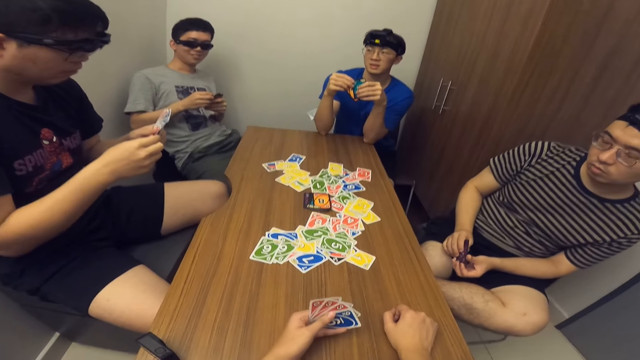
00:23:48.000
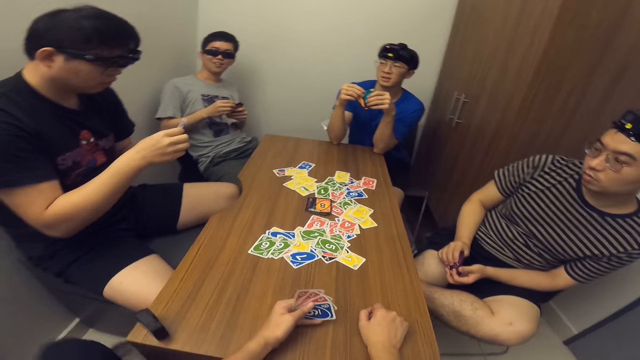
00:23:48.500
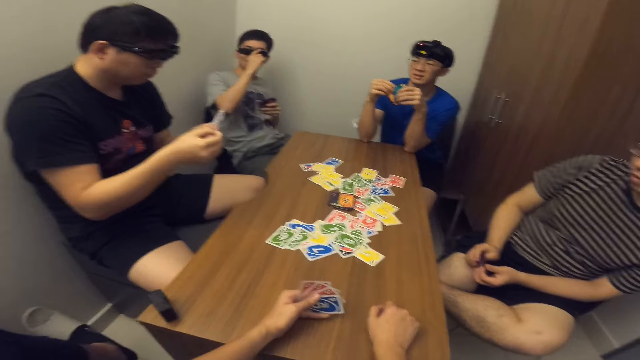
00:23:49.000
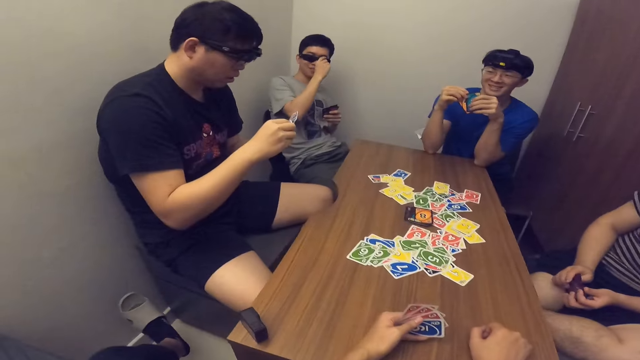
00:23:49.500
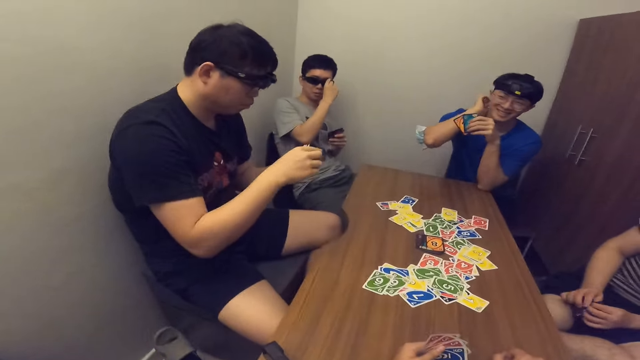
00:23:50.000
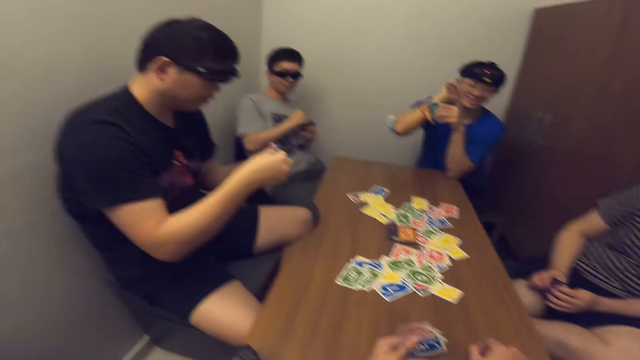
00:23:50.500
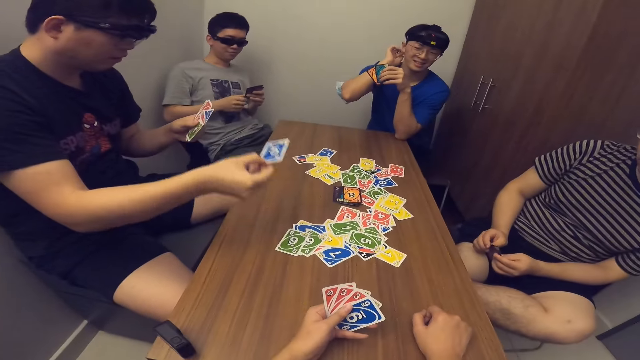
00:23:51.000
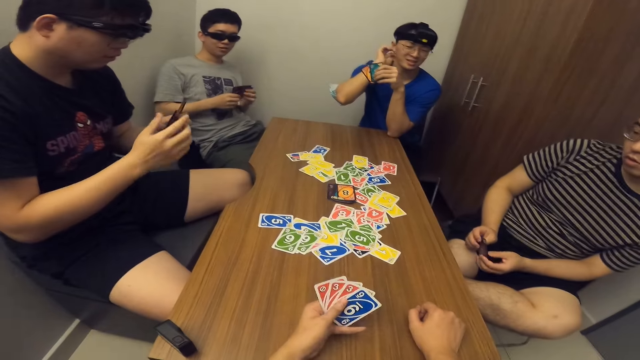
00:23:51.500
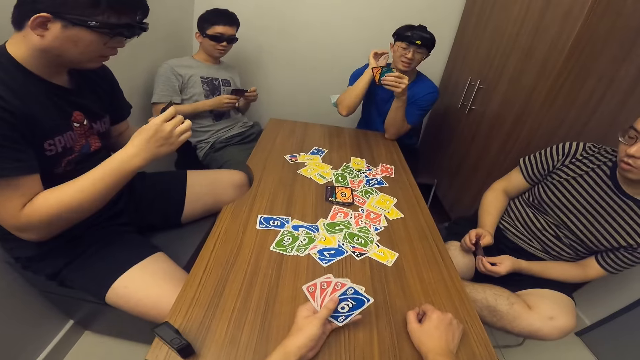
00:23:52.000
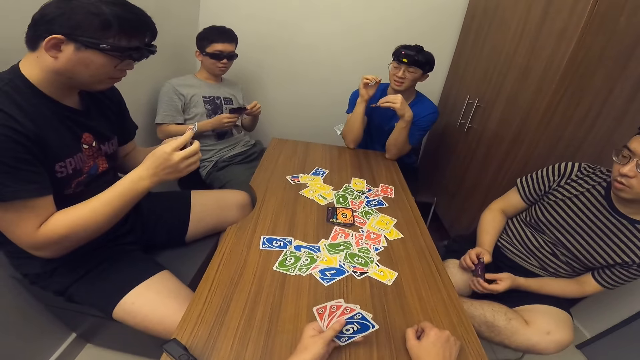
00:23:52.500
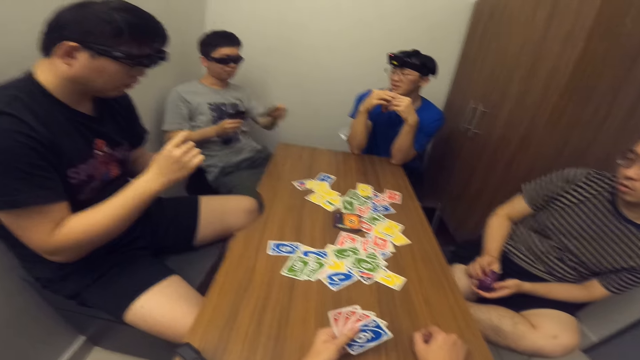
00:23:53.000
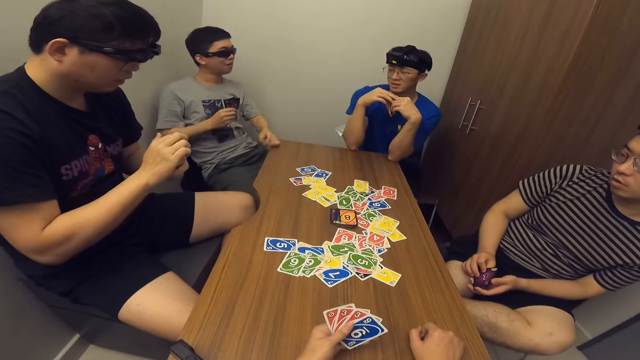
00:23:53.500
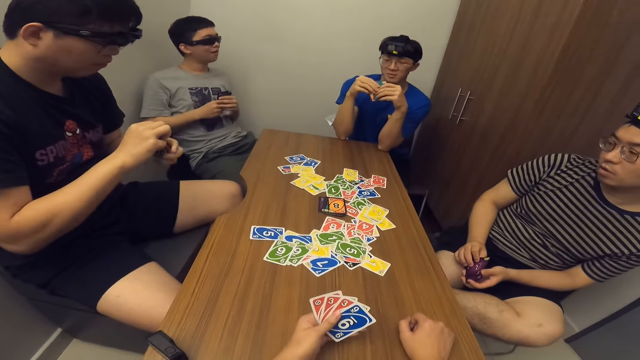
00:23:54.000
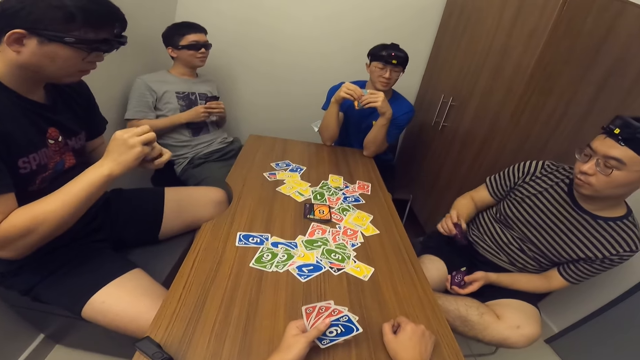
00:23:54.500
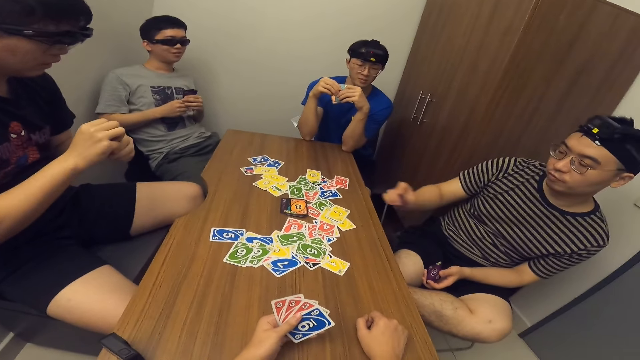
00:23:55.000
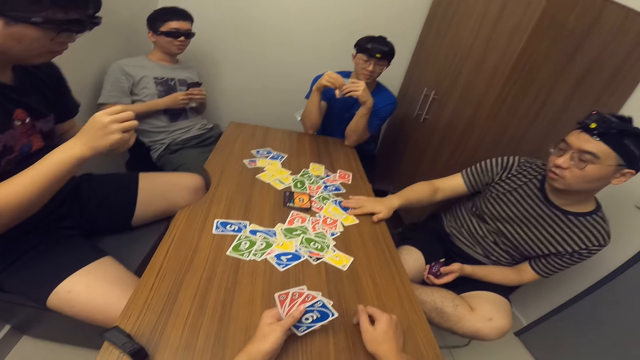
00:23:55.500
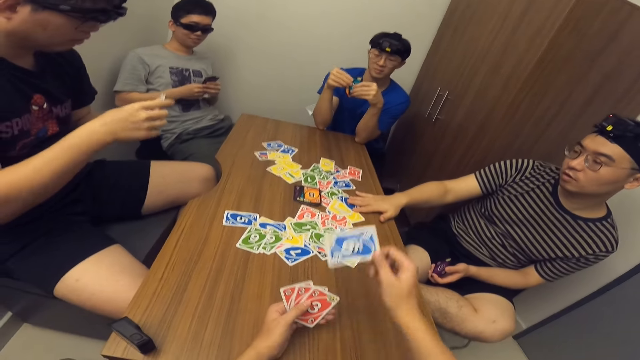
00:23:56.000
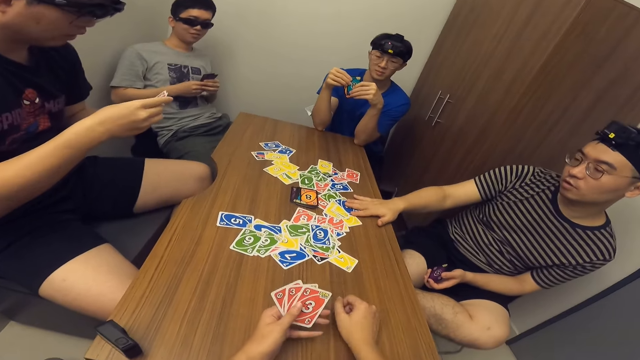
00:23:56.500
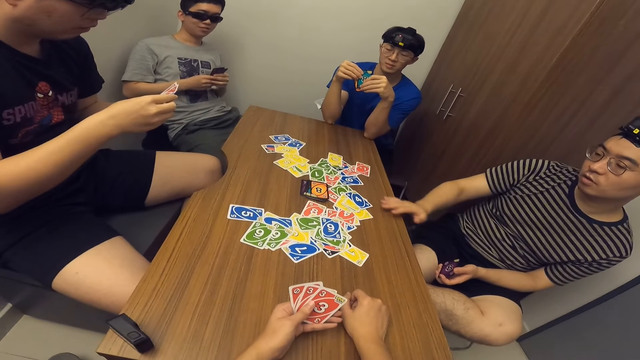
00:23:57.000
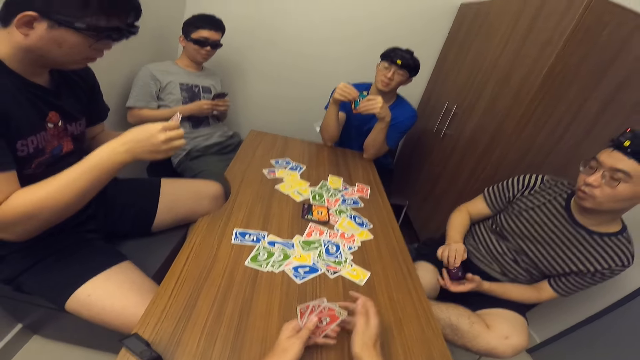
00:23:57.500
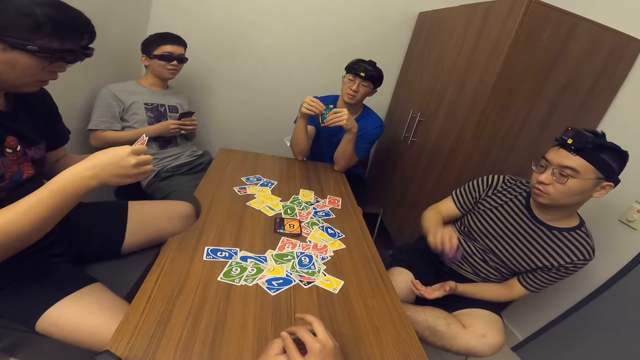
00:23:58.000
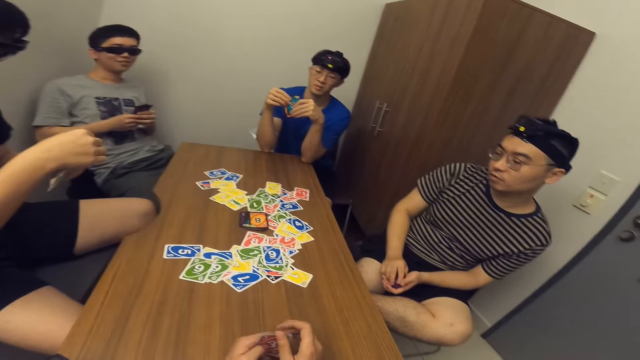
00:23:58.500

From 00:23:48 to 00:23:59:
A man drops a card in his hand on the table. Another man drops a card in his hand on the table. A third man drops a card in his hand on the table. The camera wearer drops a card in his hand on the table. The first man scans through the cards in his hands.

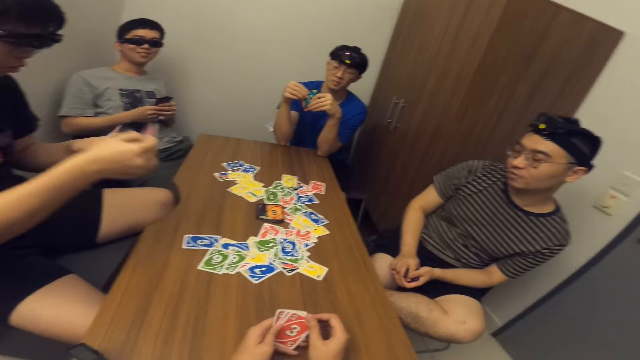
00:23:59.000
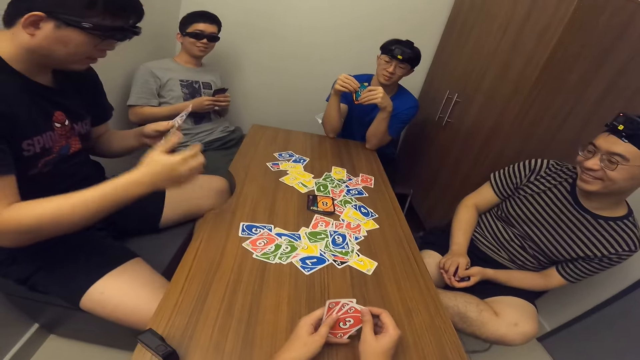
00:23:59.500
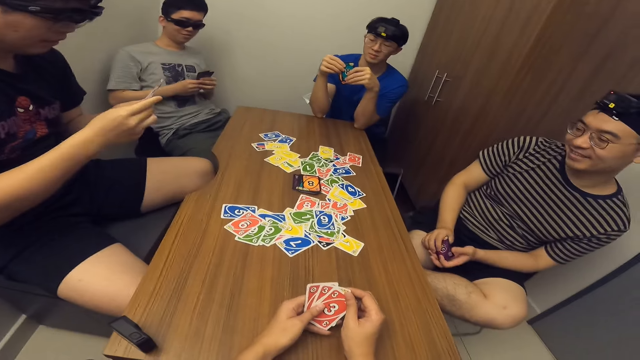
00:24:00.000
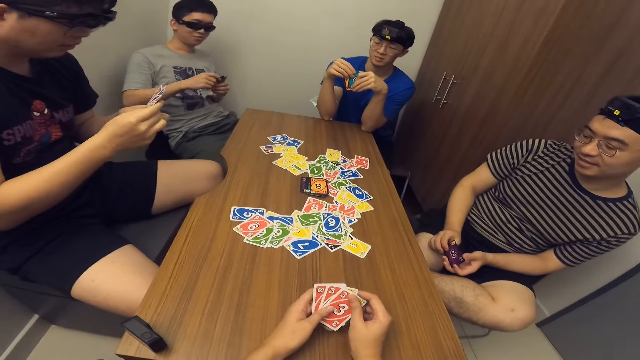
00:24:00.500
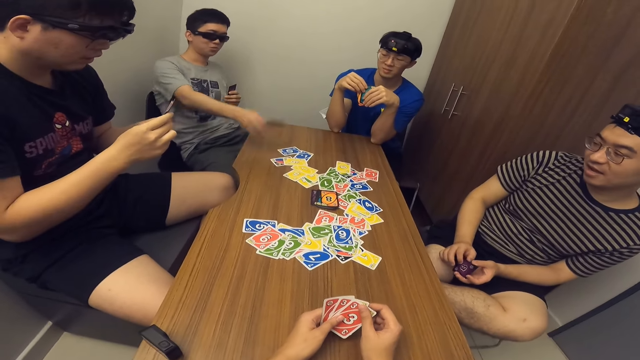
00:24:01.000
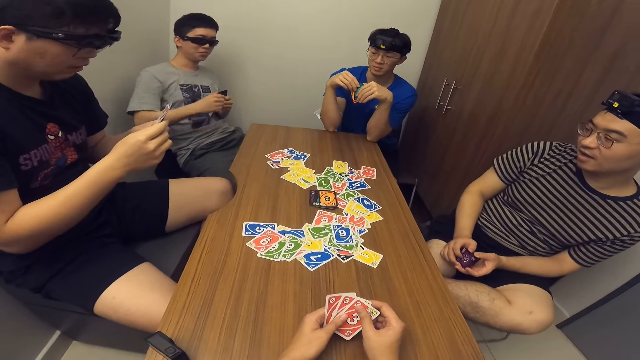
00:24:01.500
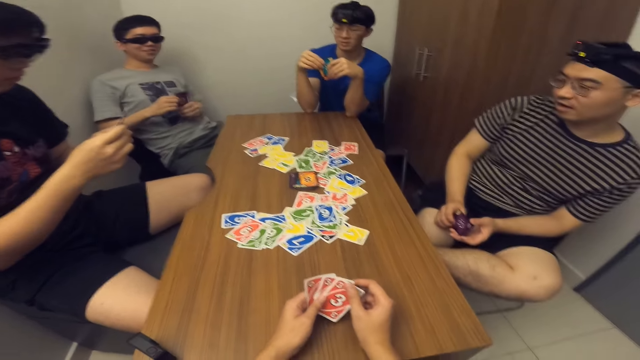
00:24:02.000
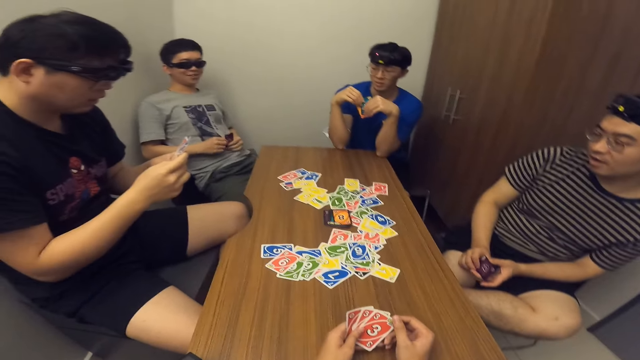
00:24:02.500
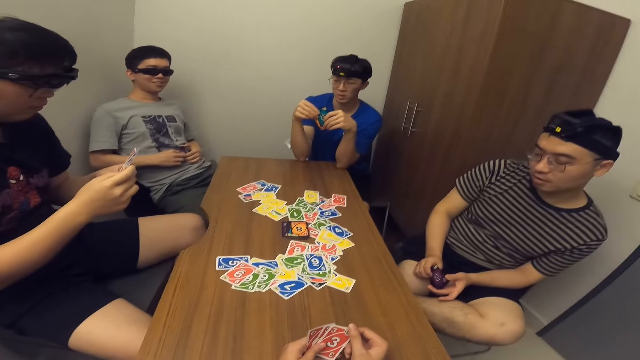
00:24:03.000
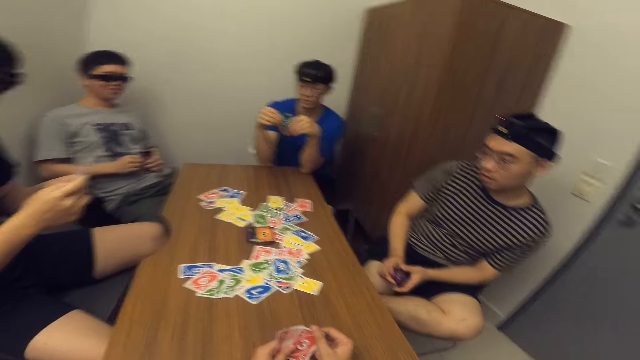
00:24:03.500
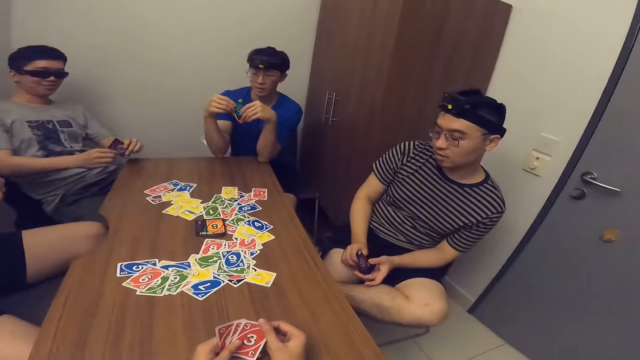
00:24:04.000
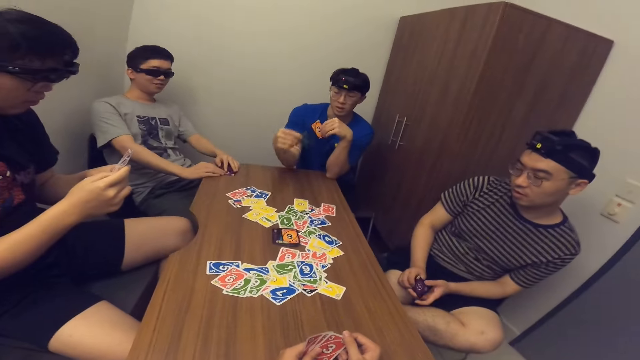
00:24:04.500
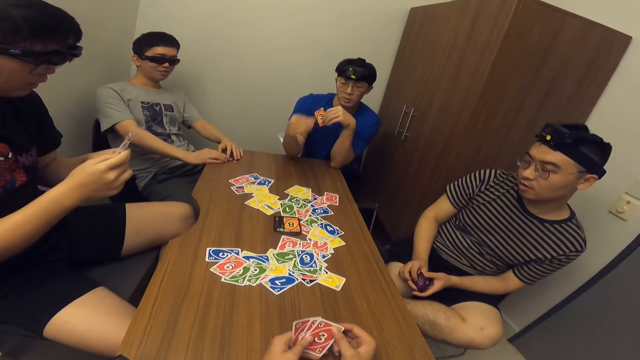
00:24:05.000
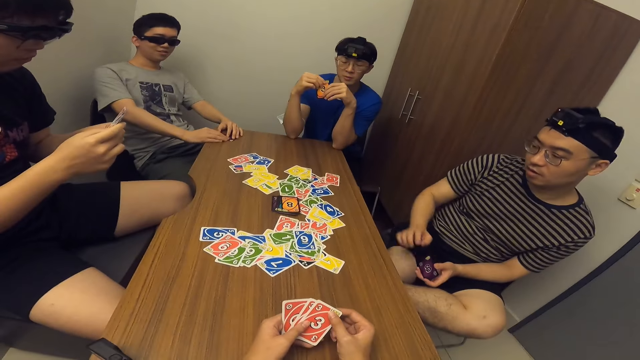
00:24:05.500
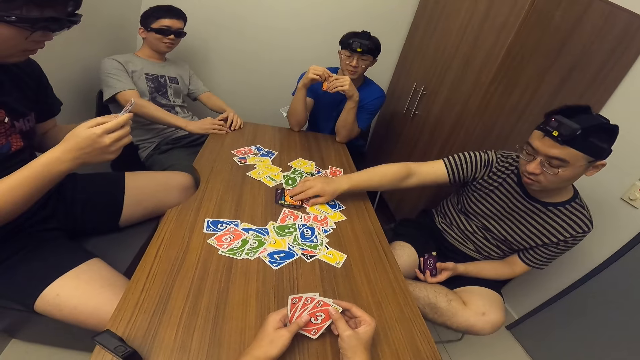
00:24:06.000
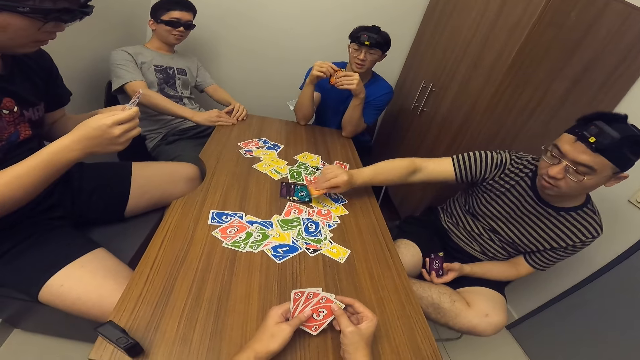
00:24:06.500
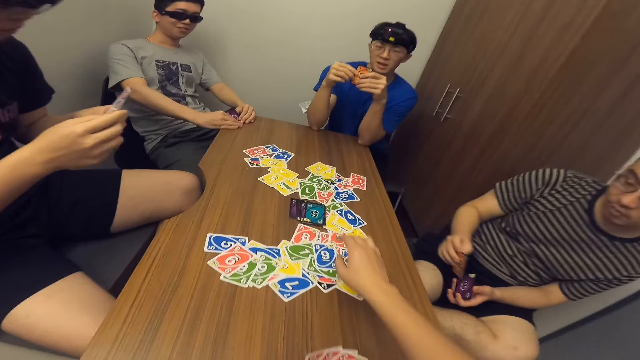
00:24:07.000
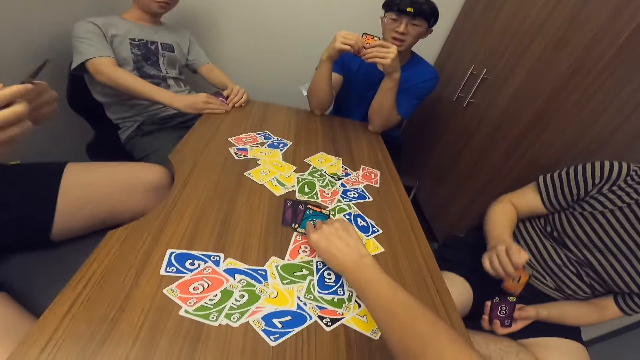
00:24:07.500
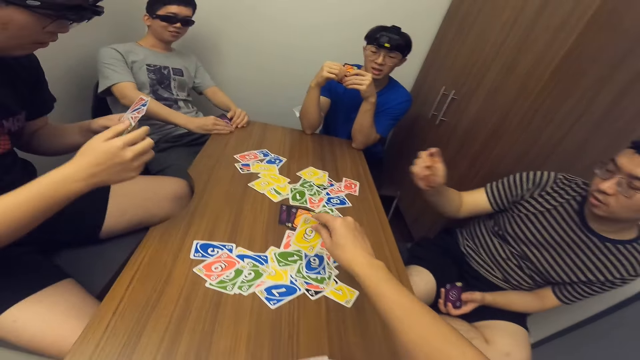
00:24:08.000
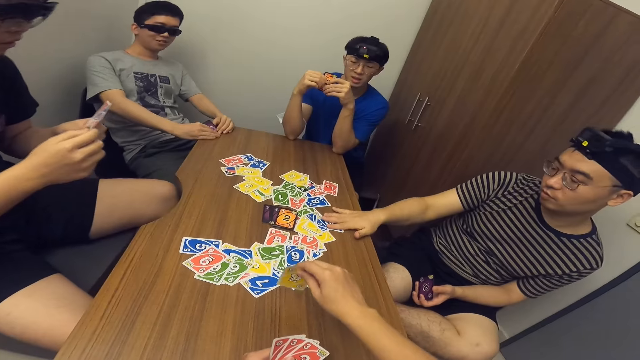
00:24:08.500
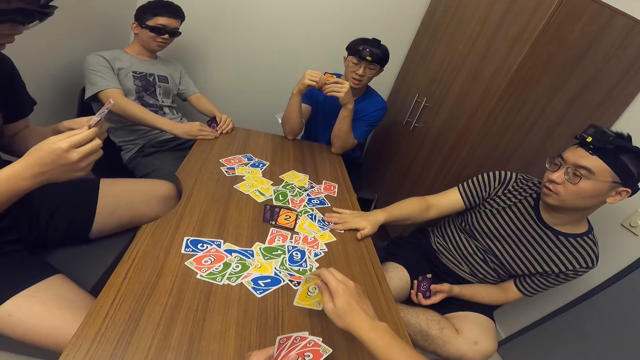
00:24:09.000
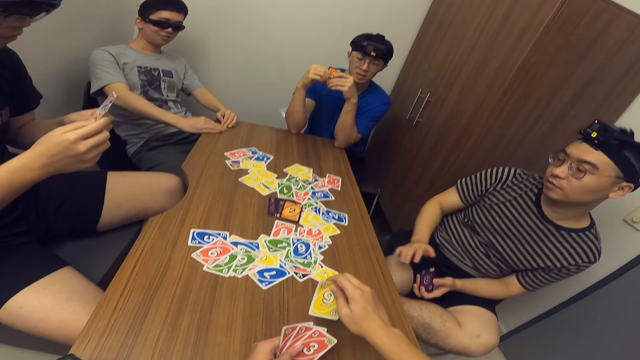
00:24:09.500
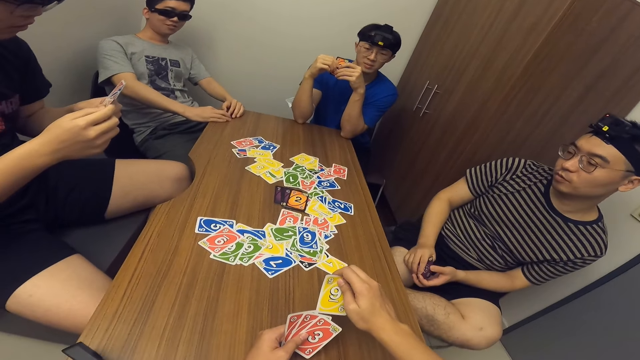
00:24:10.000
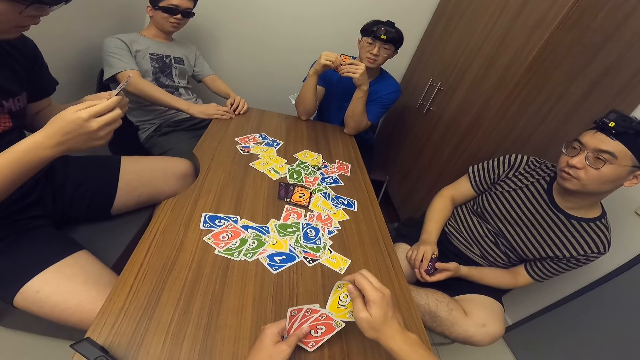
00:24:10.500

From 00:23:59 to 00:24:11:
The first man drops a card in his hand on the table. The second man drops a card in his hand on the table. A fourth man drops a card in his hand on the table. The third man picks a card from the stack of cards on the table. The camera wearer picks a card from the stack of cards on the table. The third man drops a card in his hand on the table.
